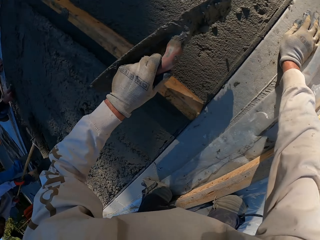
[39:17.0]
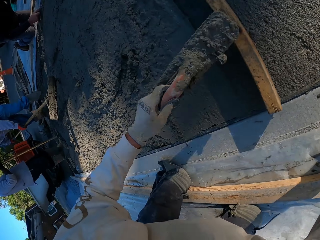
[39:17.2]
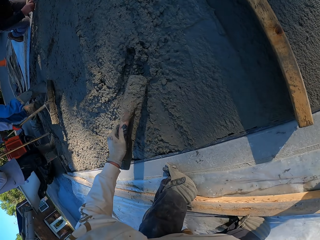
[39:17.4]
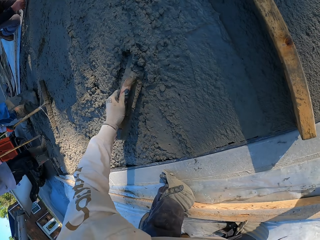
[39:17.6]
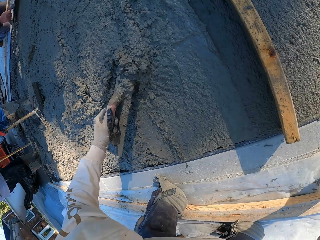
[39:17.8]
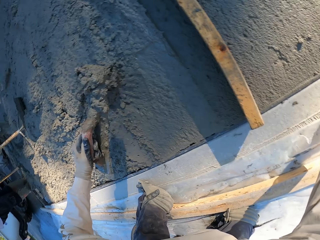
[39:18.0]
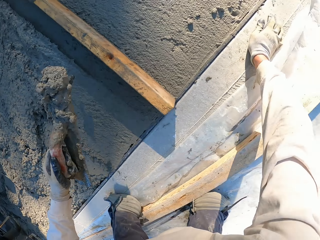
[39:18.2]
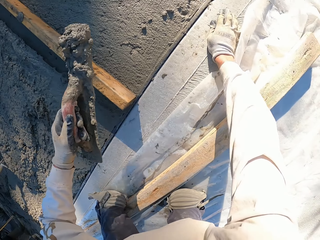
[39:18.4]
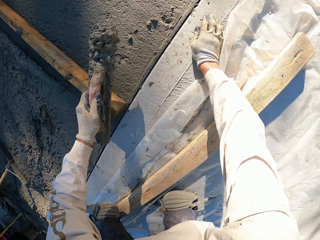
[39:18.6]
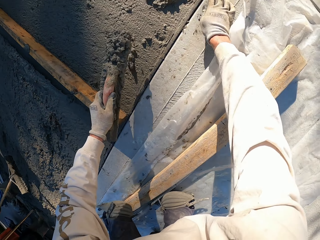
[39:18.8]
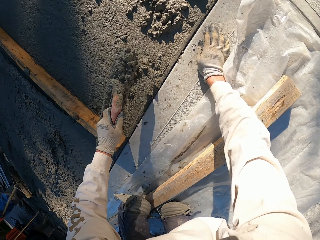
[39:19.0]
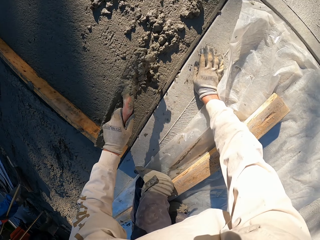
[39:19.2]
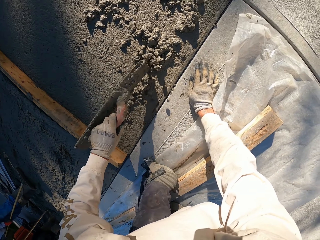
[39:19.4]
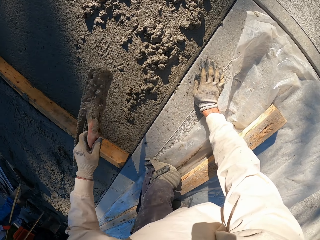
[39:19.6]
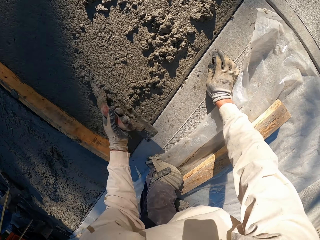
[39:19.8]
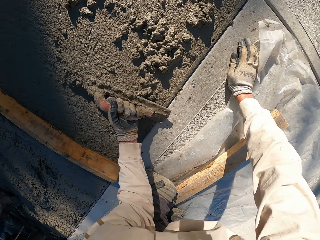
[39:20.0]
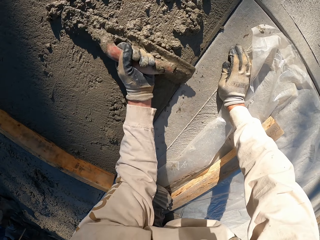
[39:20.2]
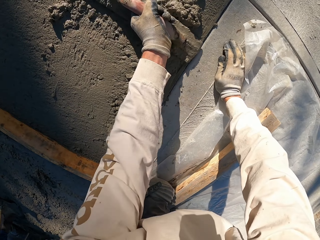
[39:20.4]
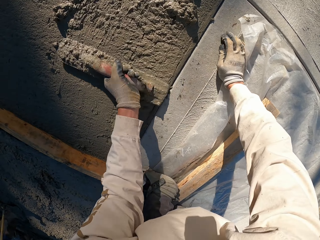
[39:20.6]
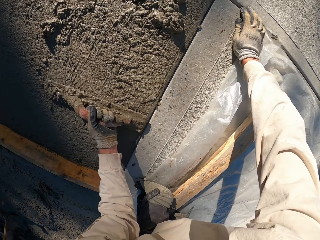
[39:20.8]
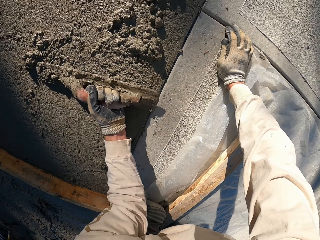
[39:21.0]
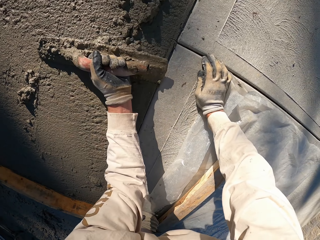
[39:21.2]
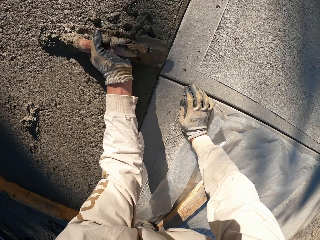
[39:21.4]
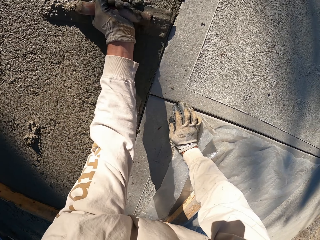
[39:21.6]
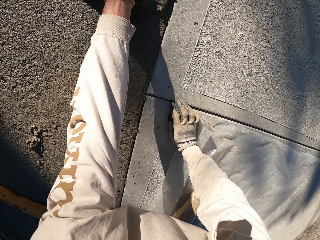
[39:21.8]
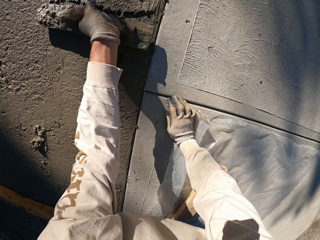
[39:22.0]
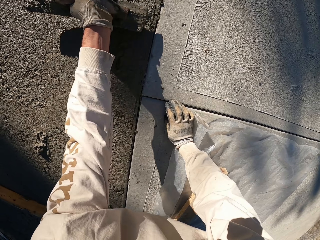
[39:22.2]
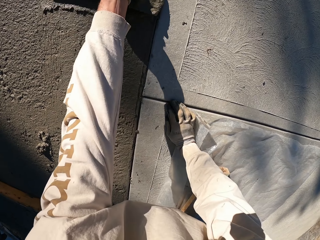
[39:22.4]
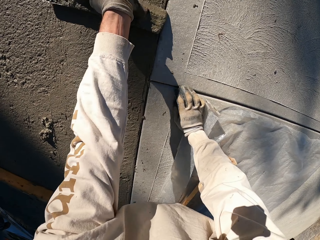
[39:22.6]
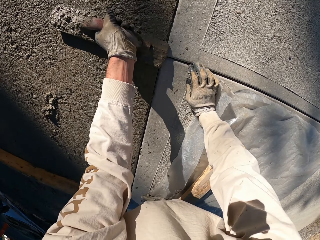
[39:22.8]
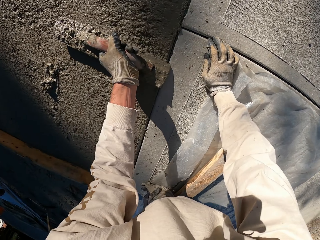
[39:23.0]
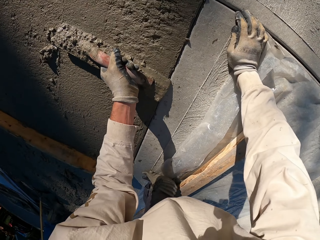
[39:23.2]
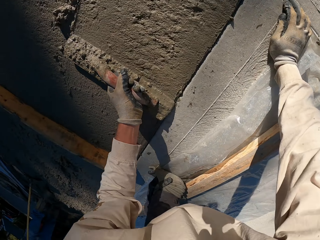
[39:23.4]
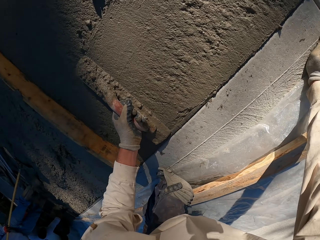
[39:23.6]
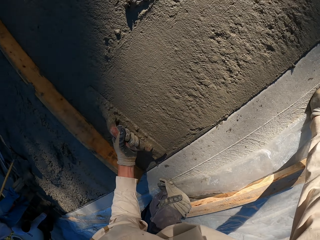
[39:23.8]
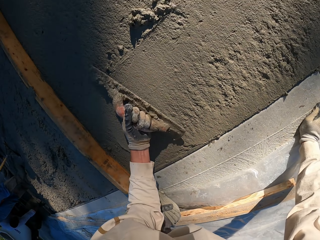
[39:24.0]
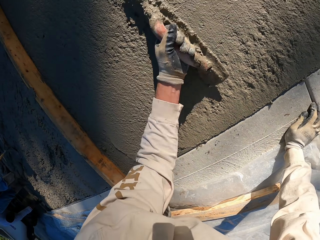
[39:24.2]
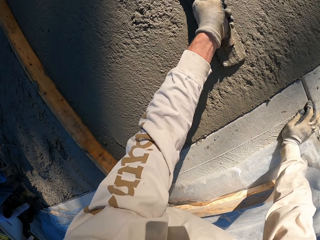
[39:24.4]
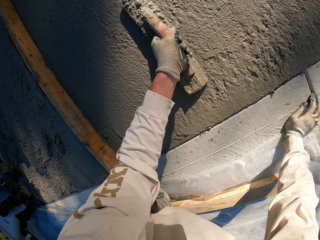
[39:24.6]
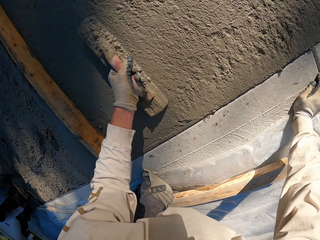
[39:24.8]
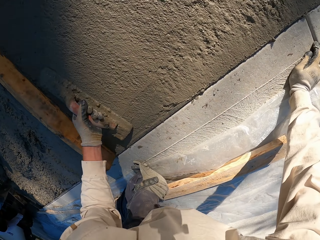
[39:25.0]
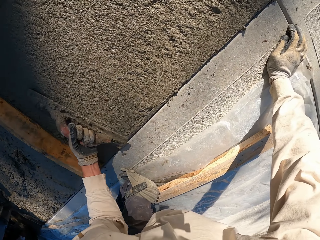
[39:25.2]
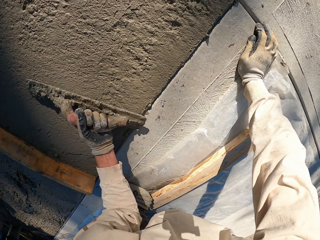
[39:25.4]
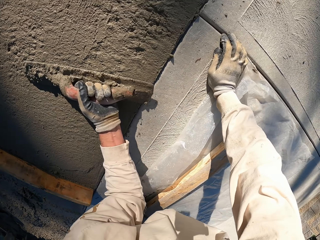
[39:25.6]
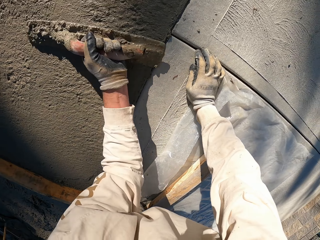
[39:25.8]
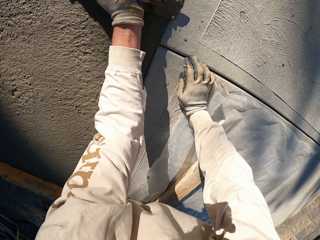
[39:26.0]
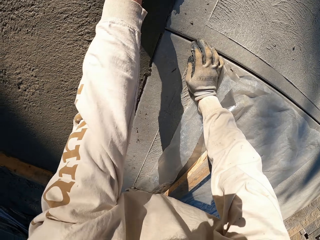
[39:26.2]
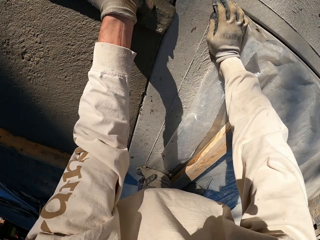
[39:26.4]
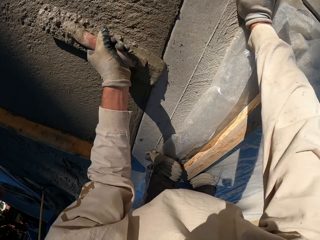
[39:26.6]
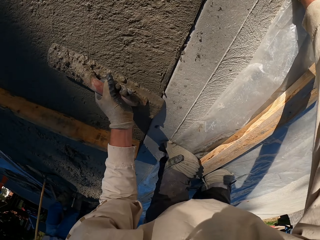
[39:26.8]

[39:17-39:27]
The camera wearer scoops cement mix. They pour cement mix. They plaster with the concrete float.

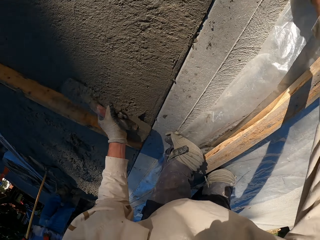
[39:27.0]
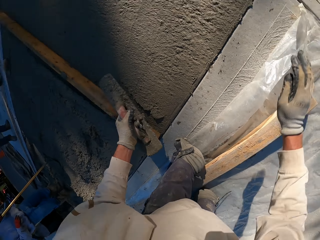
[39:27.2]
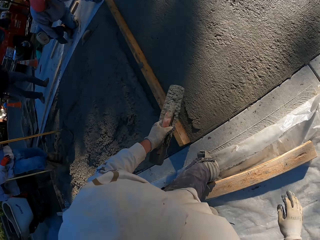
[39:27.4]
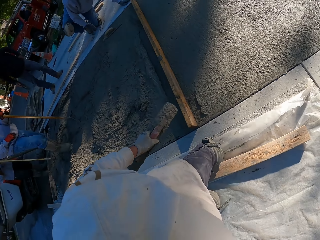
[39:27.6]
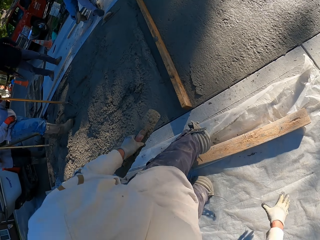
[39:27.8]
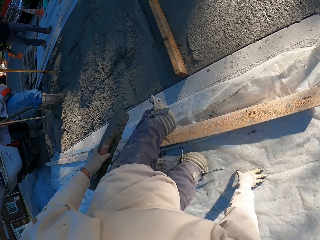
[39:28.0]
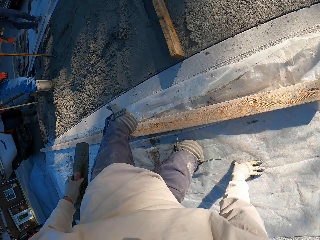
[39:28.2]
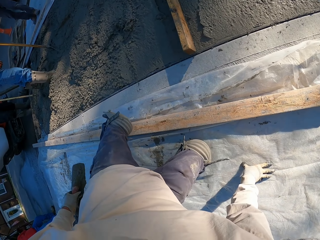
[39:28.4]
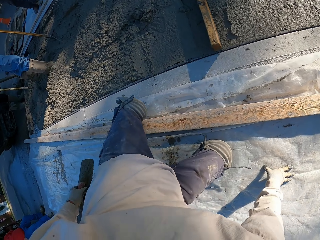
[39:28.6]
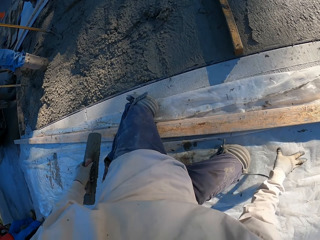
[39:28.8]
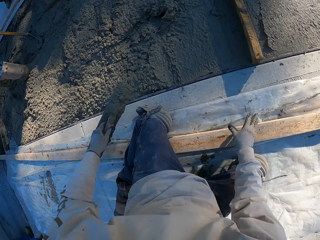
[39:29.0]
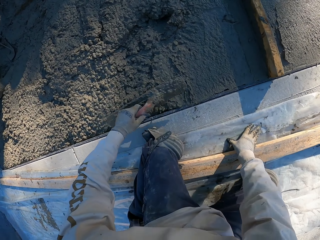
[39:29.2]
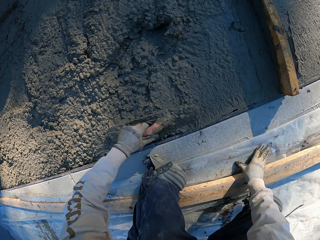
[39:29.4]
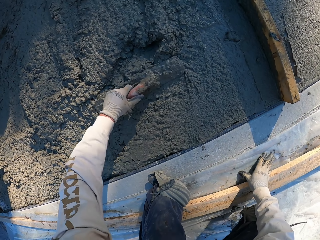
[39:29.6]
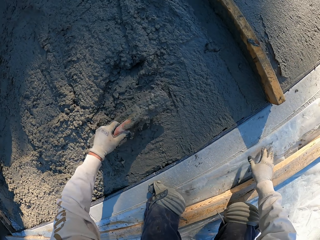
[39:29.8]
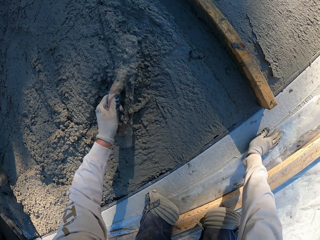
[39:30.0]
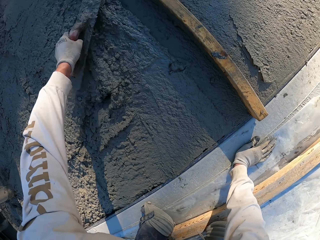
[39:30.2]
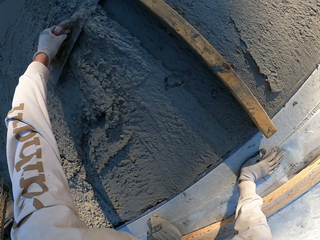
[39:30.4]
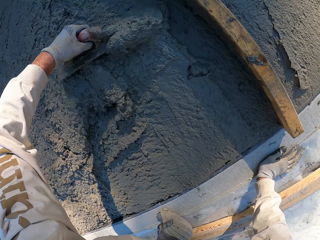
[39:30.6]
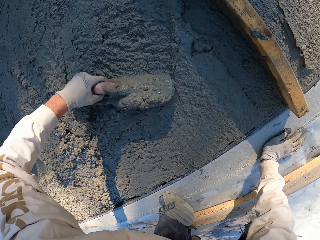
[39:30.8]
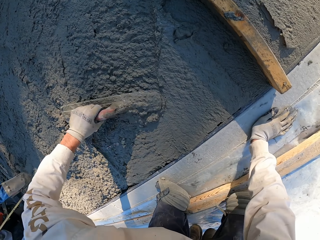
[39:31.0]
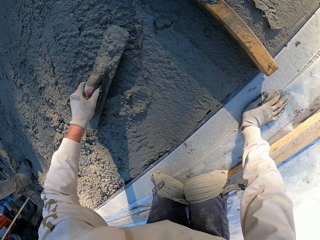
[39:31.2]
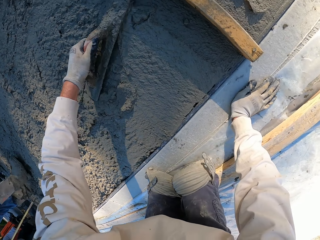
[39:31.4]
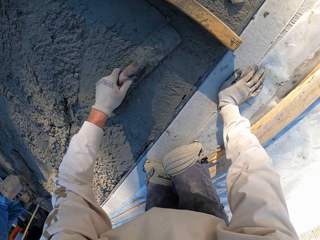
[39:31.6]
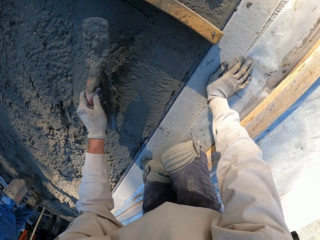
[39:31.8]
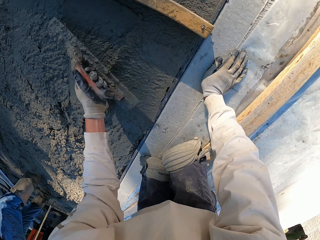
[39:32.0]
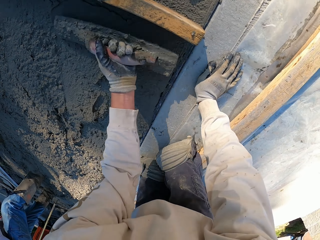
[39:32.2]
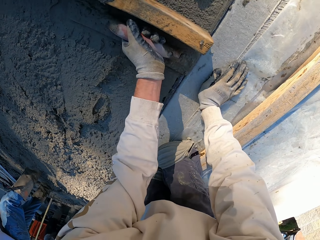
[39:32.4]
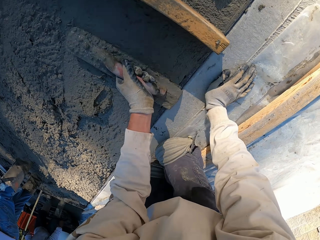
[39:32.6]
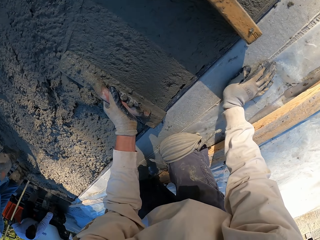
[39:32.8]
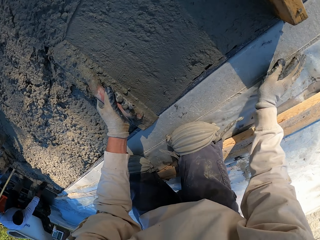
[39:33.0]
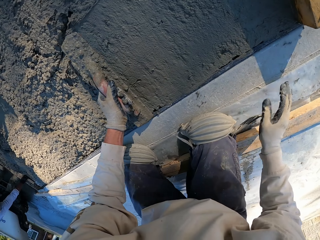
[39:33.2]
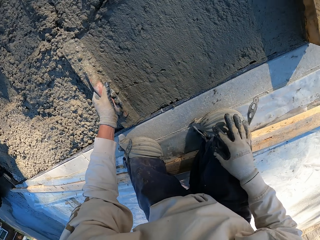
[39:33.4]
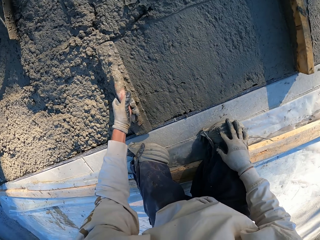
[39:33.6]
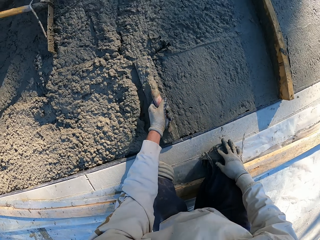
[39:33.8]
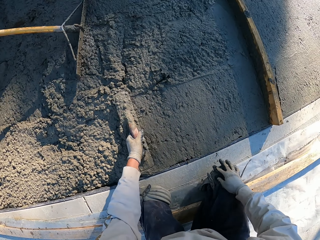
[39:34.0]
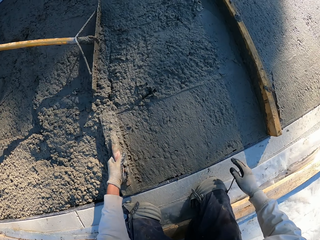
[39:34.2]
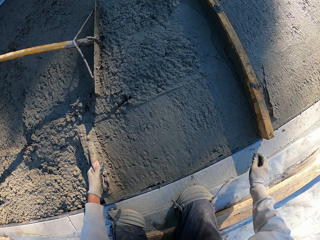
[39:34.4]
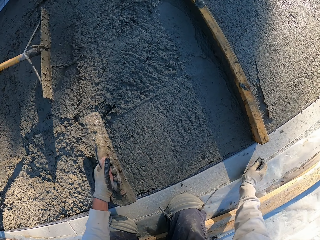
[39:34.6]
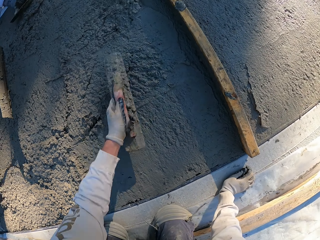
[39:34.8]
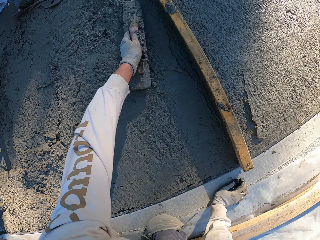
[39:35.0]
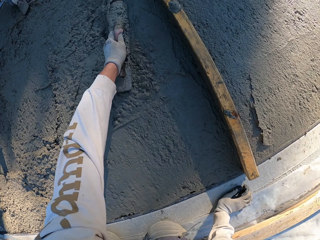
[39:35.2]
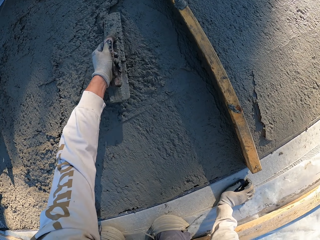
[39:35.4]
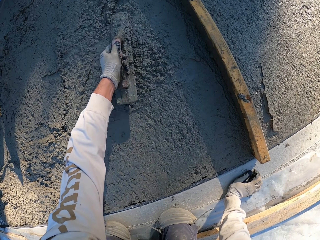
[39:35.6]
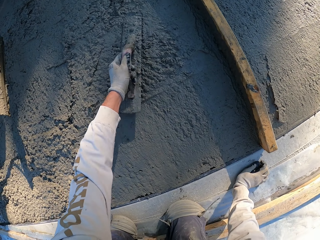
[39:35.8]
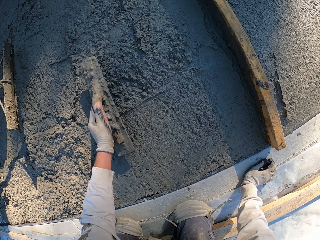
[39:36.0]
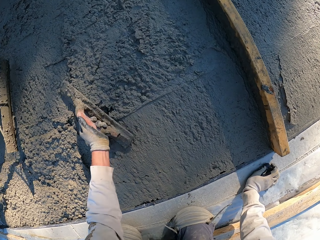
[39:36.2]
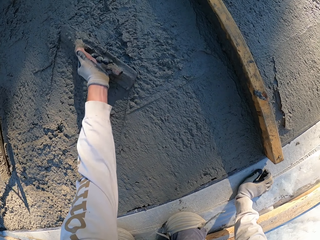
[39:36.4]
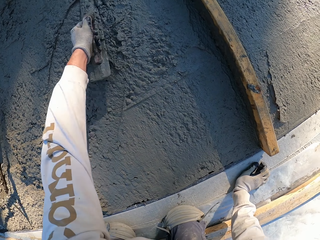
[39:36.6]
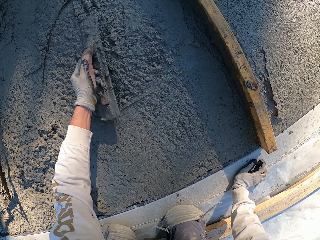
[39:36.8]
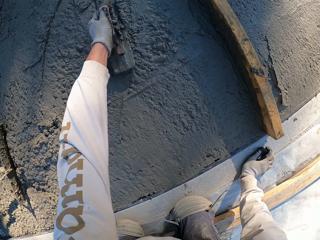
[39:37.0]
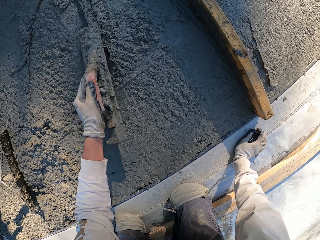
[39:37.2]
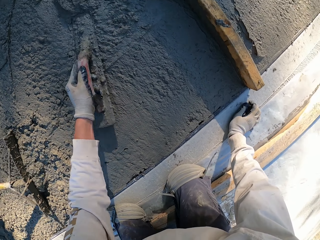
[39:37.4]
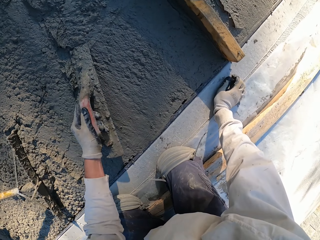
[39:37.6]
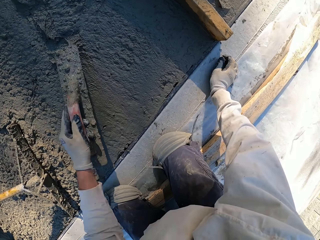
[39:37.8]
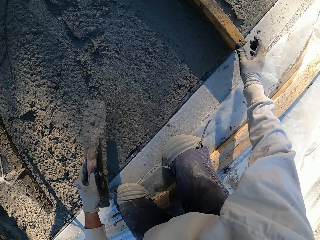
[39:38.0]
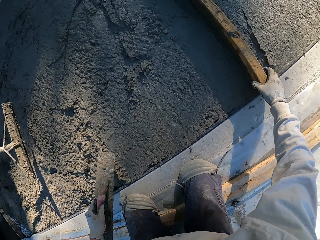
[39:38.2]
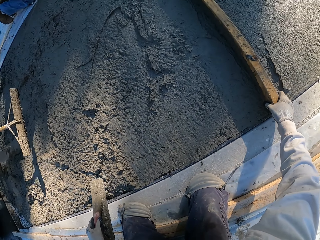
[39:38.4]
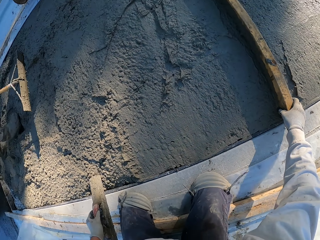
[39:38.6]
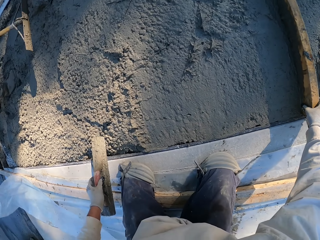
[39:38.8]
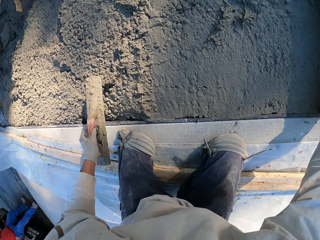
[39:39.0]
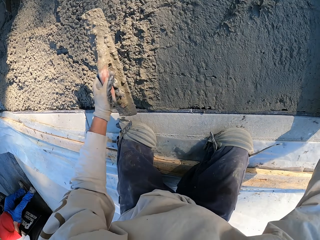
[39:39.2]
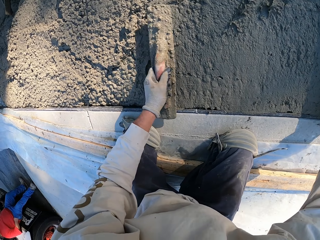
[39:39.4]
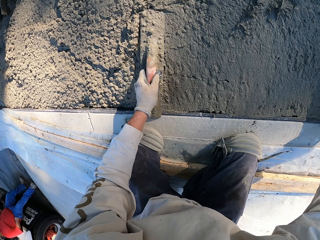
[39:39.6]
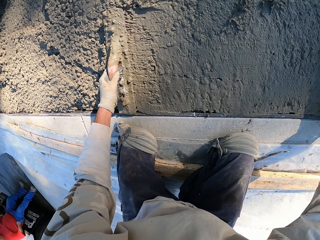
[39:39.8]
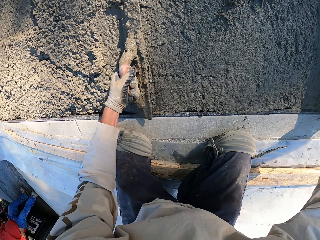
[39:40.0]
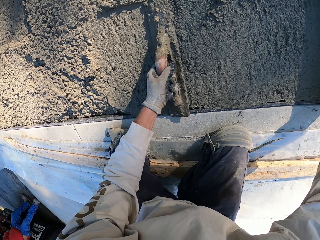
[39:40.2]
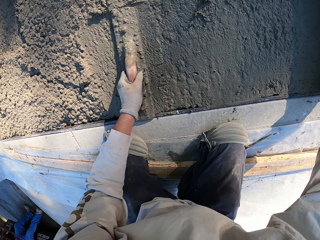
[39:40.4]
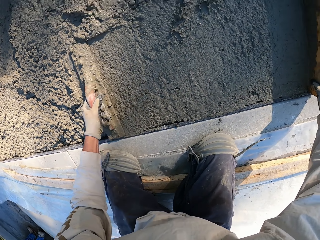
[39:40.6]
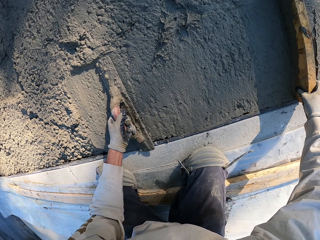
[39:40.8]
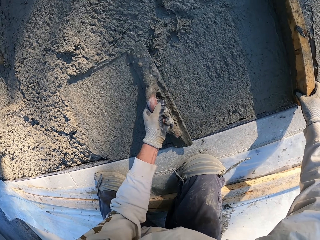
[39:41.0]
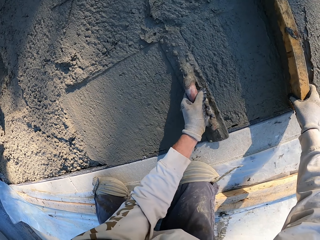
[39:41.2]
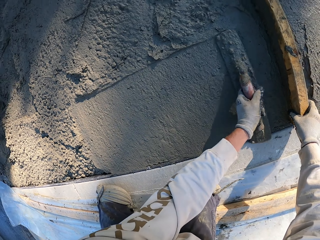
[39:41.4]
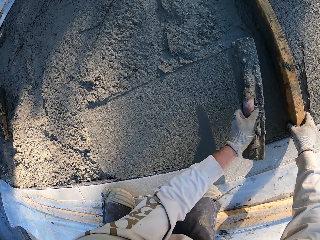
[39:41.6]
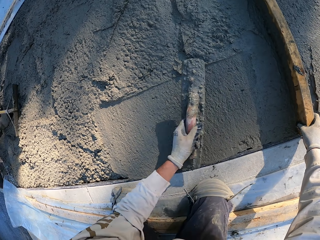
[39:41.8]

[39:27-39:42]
The camera wearer moves. They plaster with the concrete float. They fix the right knee pad. They hold the wood. They plaster with the concrete float.
